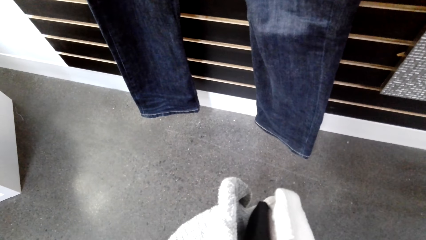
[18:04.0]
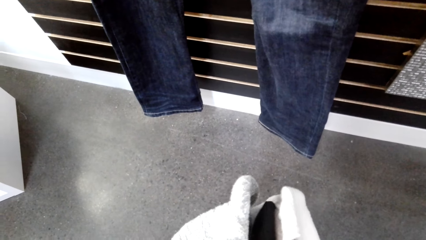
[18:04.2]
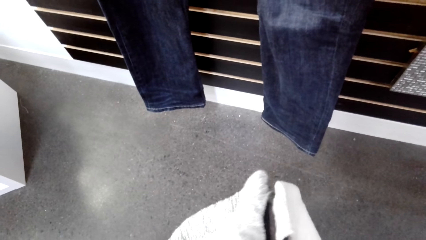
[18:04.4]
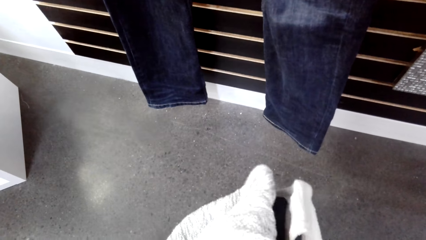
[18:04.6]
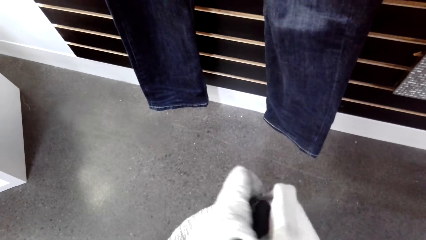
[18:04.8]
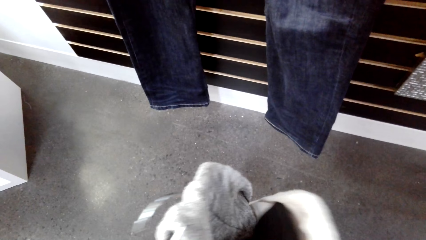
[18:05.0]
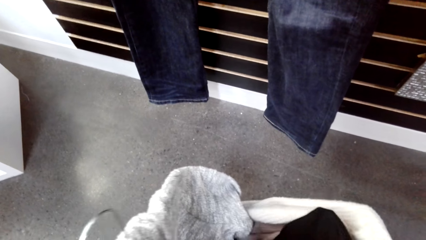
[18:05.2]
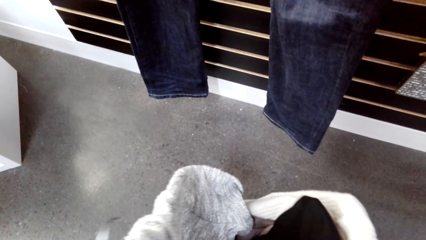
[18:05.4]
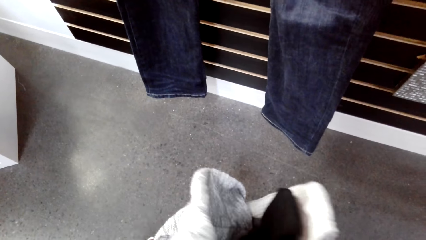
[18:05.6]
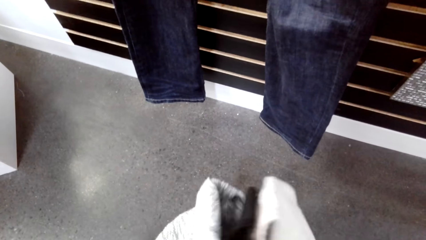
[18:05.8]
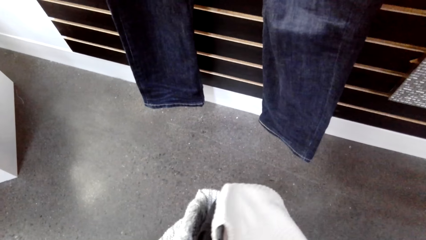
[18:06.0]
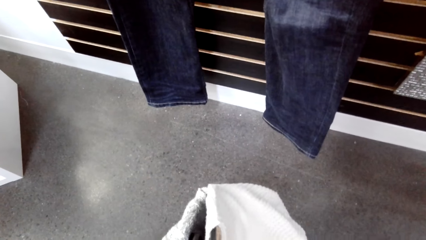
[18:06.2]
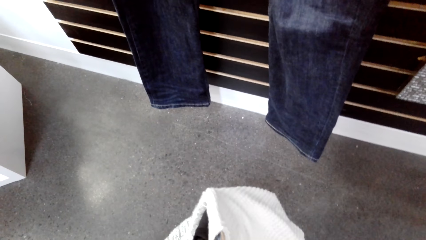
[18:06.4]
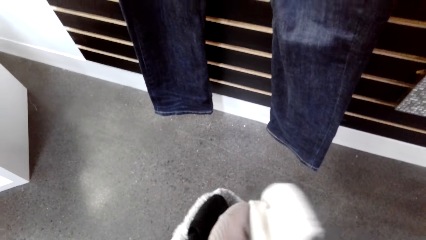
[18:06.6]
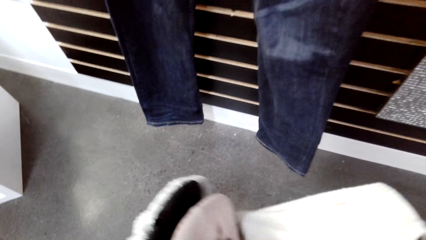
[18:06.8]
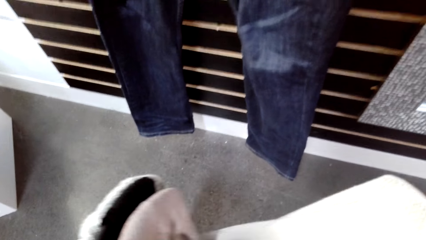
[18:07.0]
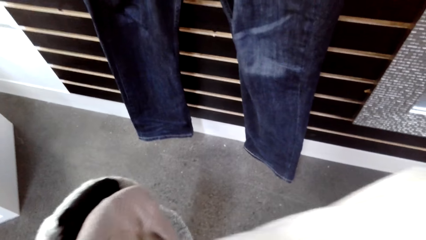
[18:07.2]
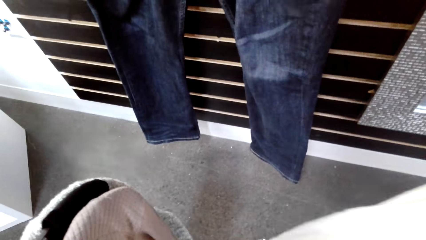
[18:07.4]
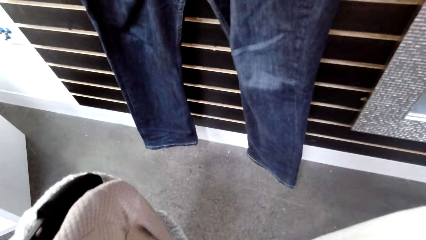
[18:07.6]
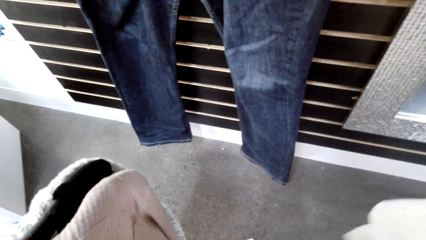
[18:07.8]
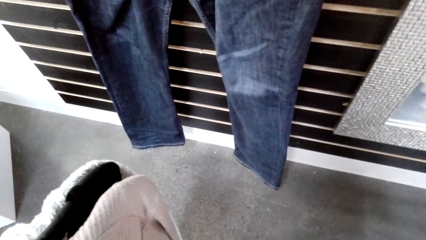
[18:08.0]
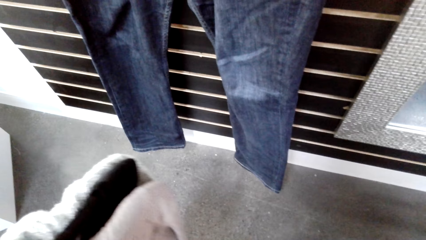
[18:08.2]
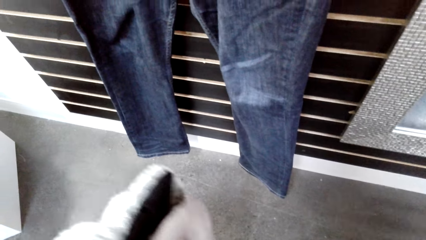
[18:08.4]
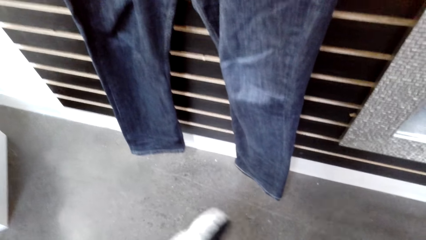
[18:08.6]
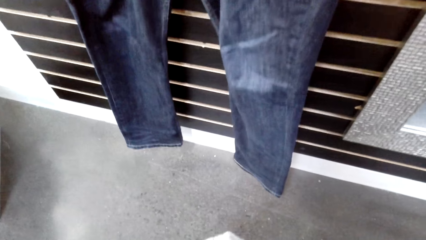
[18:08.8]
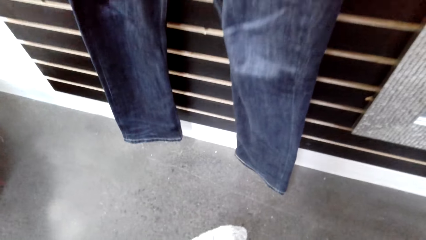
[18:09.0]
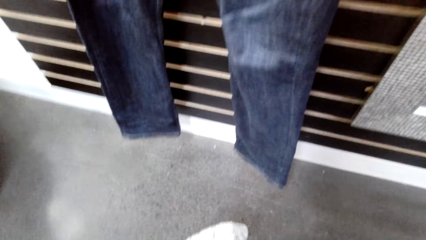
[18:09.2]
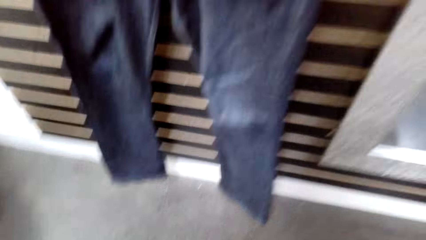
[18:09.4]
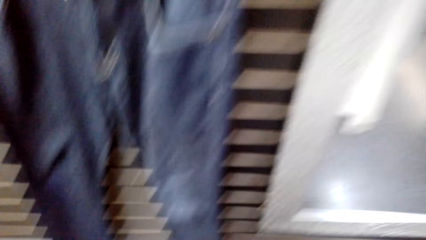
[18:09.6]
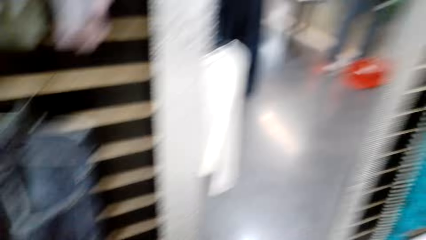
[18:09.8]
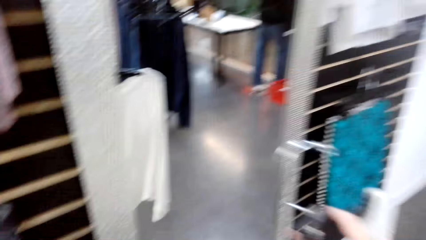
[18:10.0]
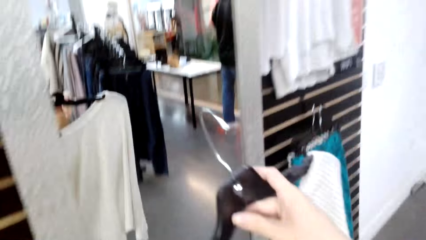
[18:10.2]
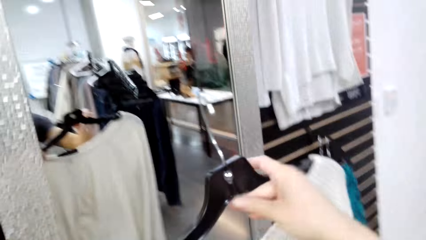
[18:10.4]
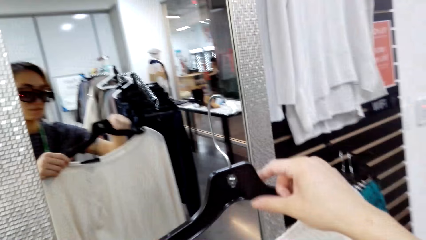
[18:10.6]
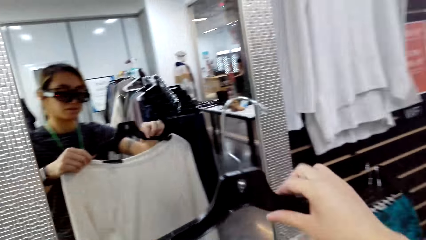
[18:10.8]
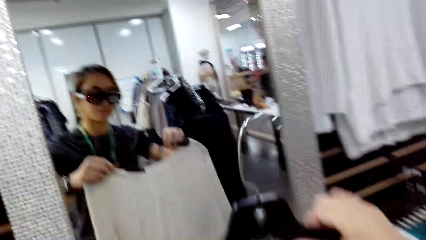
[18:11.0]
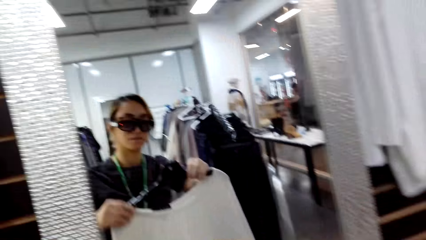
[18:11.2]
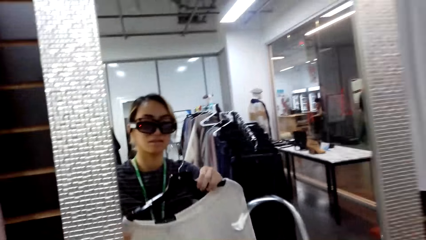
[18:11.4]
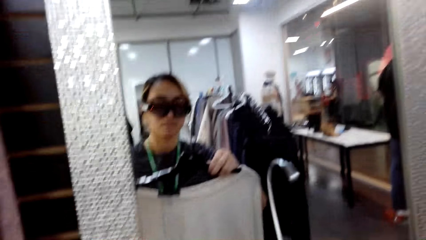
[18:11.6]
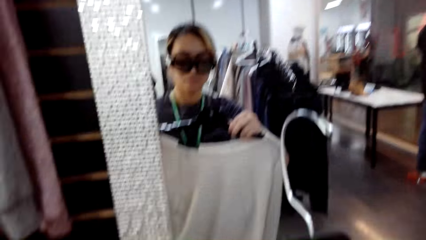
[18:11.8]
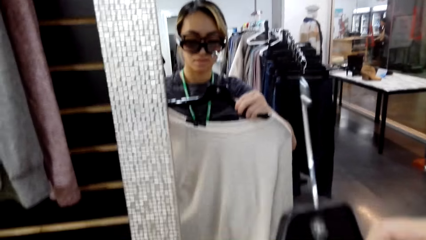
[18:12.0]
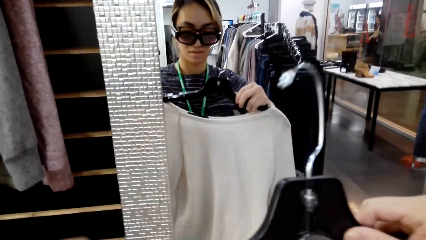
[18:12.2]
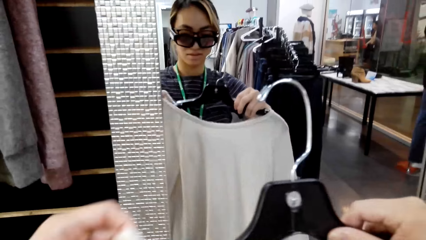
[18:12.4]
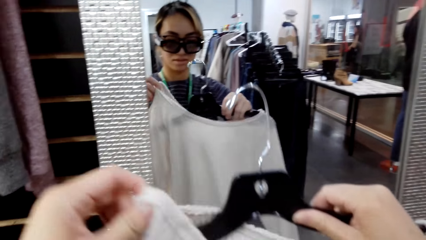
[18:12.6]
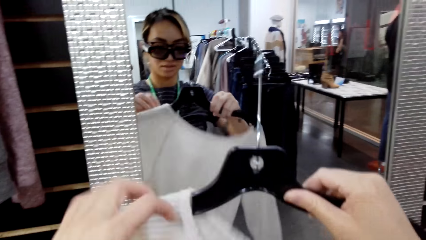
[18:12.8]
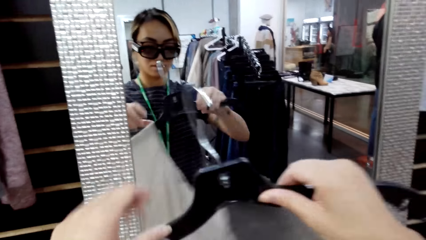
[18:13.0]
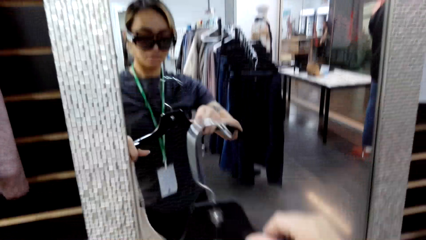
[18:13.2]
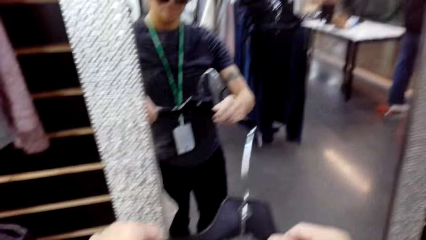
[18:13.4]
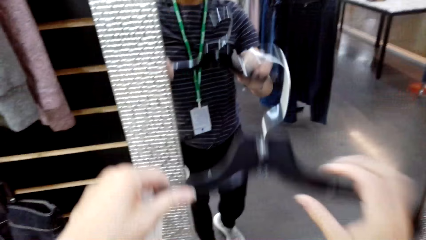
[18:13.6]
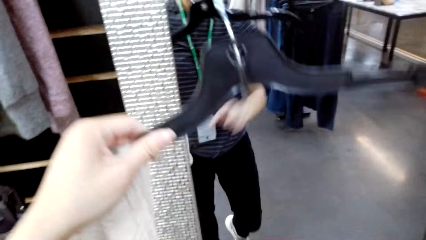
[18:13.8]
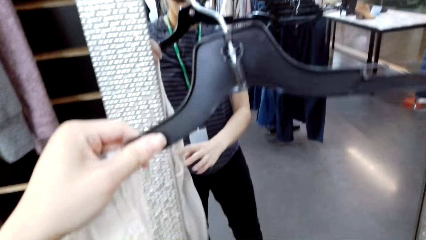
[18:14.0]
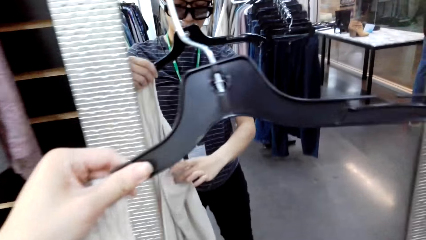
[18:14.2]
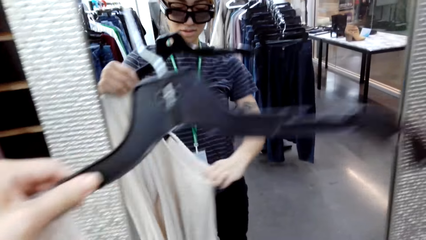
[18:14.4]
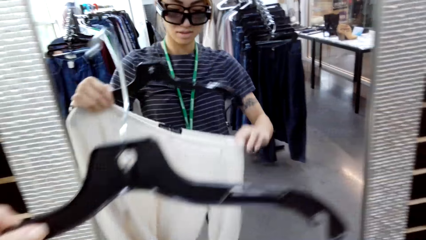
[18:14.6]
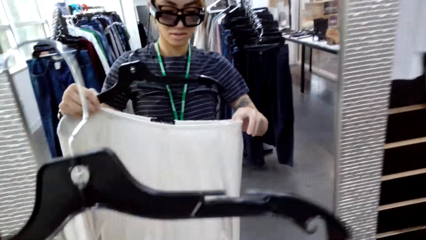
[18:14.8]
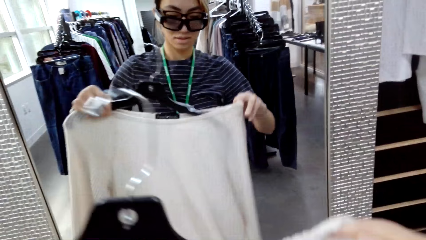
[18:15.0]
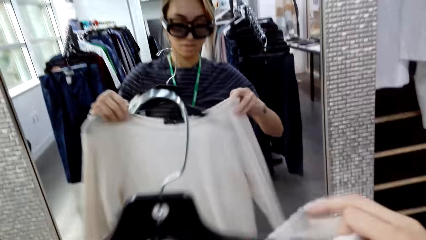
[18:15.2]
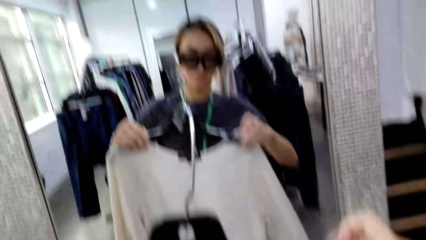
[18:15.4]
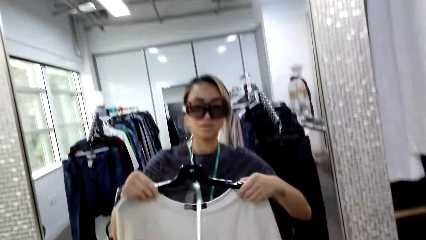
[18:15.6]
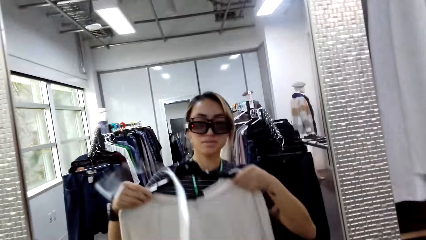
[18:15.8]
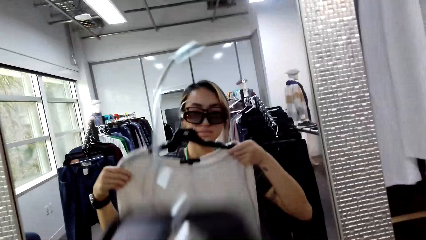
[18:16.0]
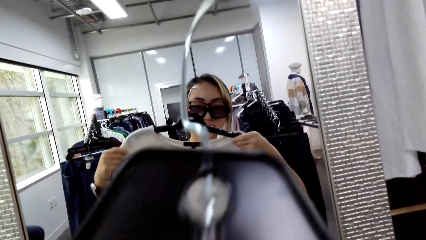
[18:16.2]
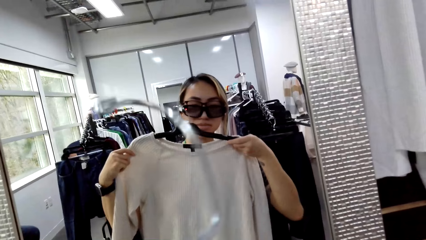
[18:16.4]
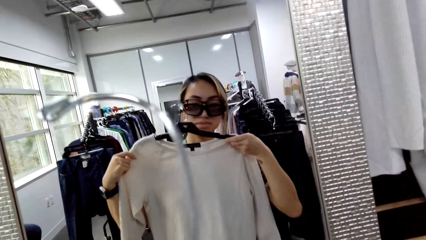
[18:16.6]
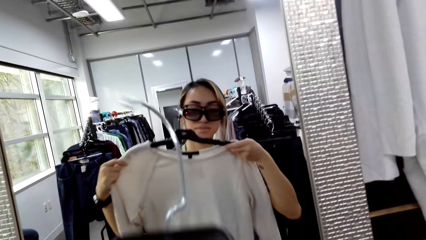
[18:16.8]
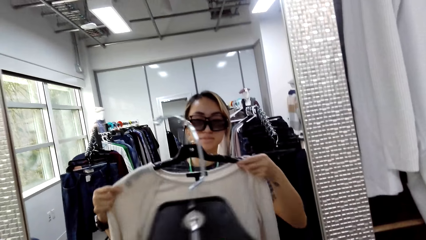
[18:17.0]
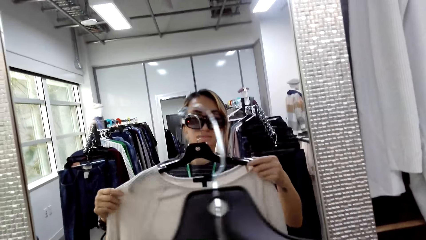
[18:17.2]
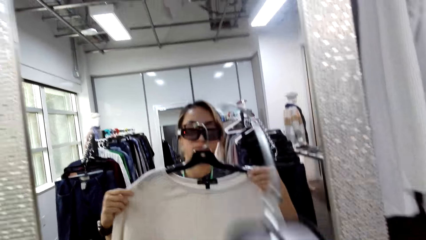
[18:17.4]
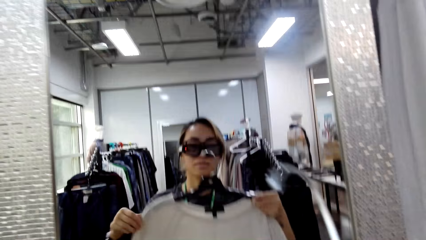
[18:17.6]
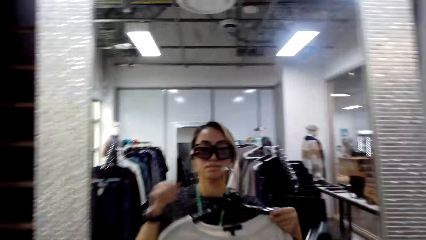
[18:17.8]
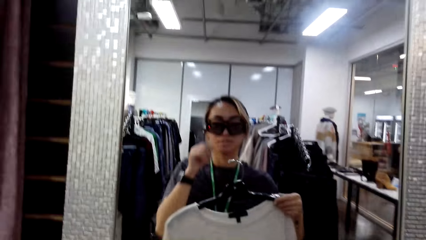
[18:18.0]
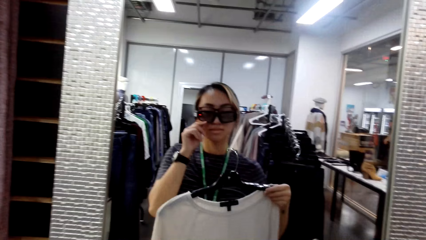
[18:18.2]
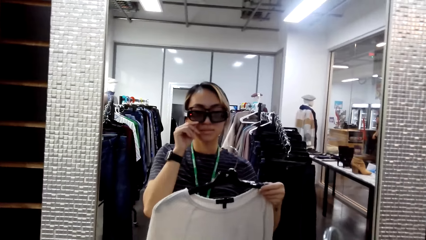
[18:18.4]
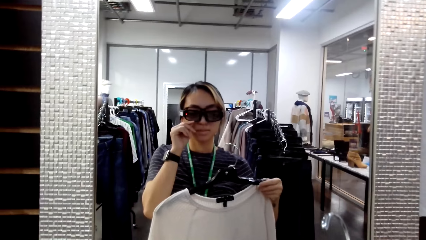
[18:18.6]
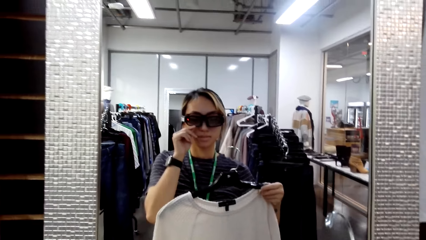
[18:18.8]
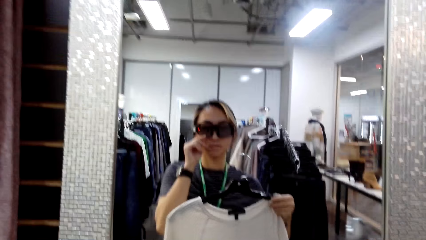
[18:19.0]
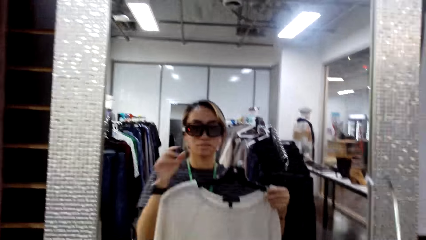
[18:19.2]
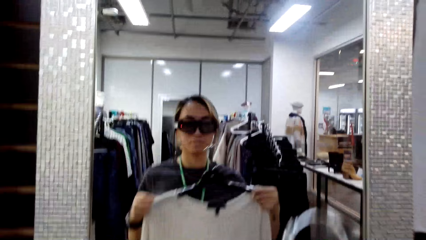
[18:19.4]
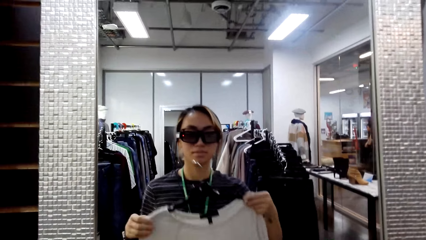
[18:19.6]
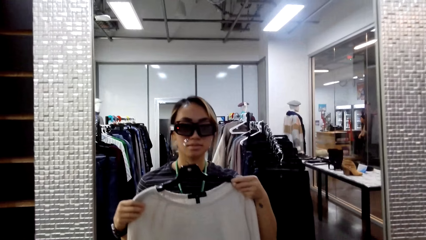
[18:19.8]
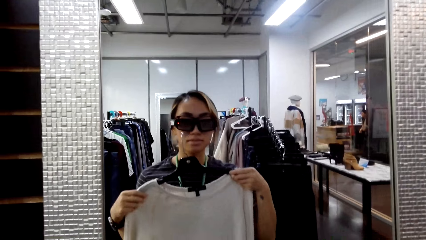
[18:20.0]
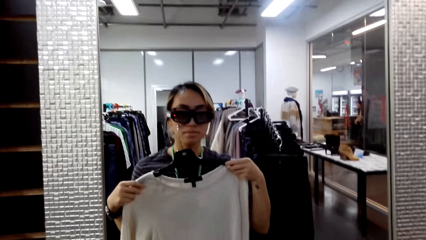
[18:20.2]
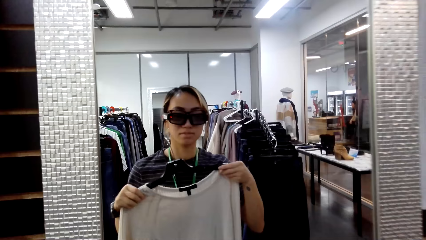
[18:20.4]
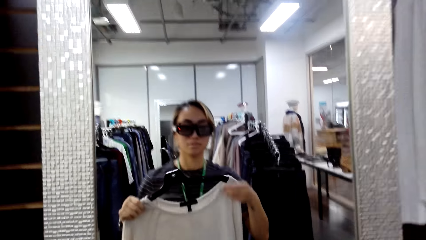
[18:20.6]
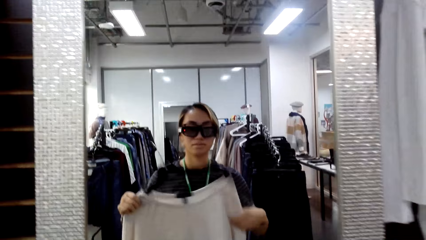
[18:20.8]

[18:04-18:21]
The camera wearer holds clothes. She converses with a person. The person converses with the camera wearer. The camera wearer looks at herself in the mirror. She measures the sweater on her body. She puts the sweater on the hanger. She measures the sweater on her body. She adjusts the sunglasses. She adjusts the camera.
